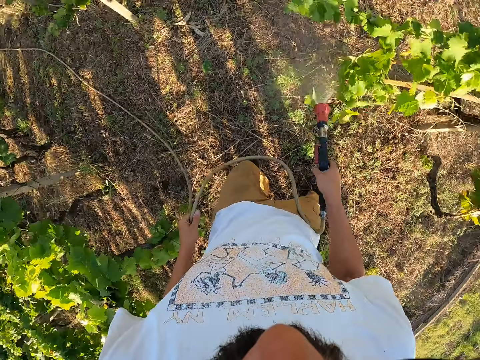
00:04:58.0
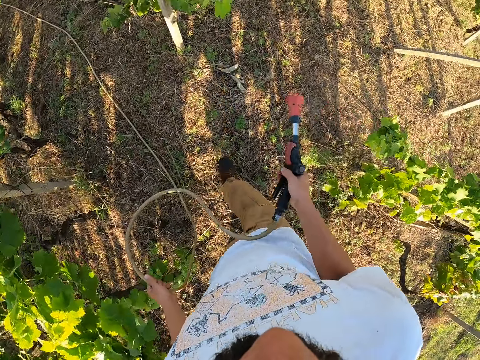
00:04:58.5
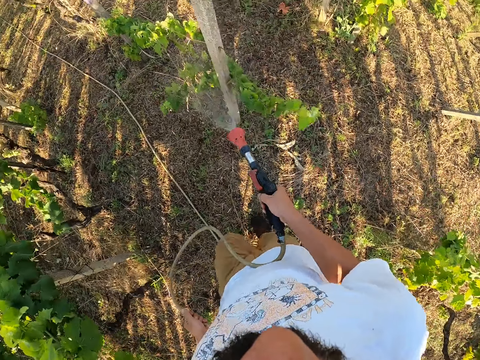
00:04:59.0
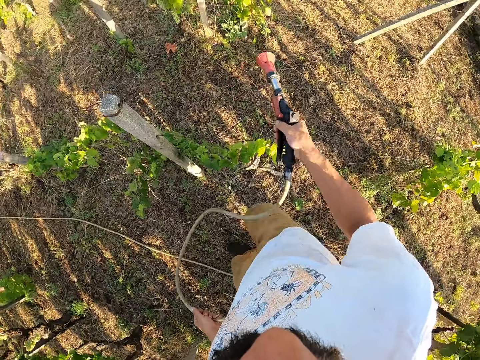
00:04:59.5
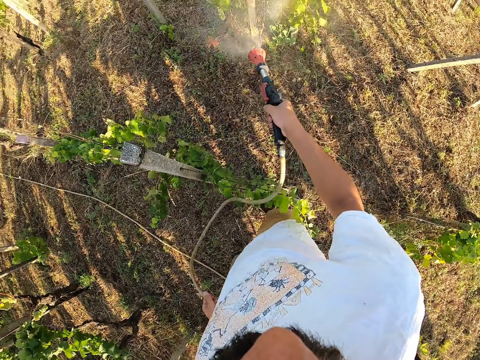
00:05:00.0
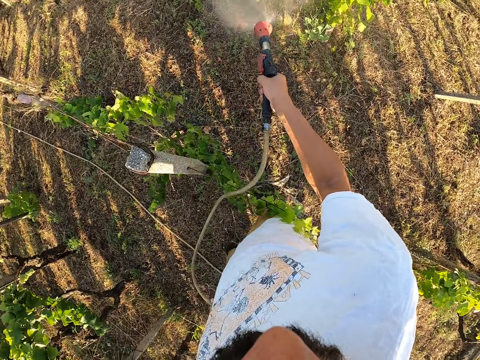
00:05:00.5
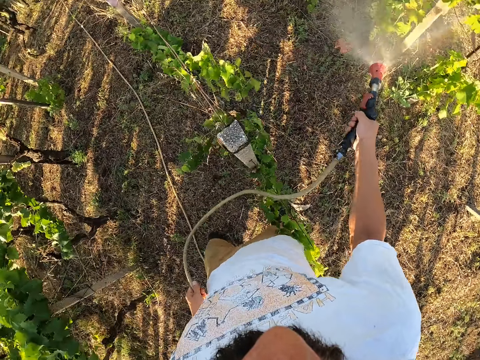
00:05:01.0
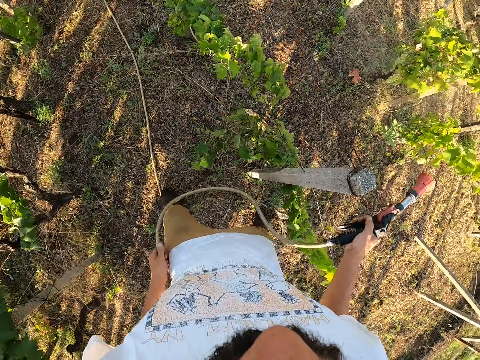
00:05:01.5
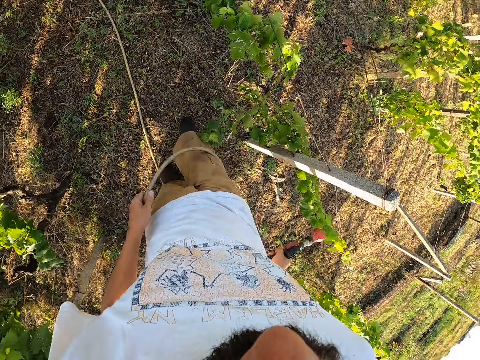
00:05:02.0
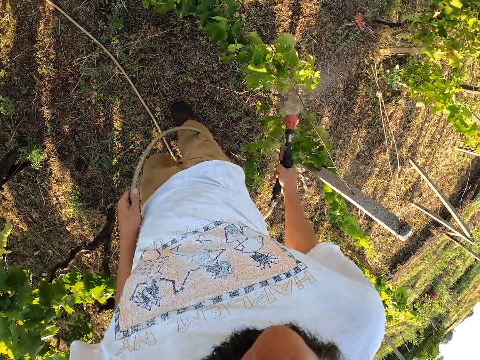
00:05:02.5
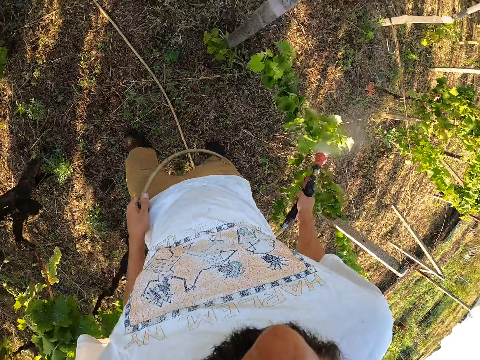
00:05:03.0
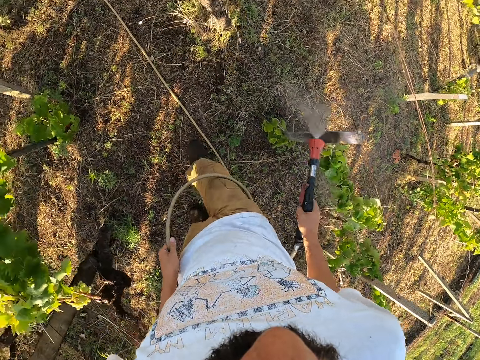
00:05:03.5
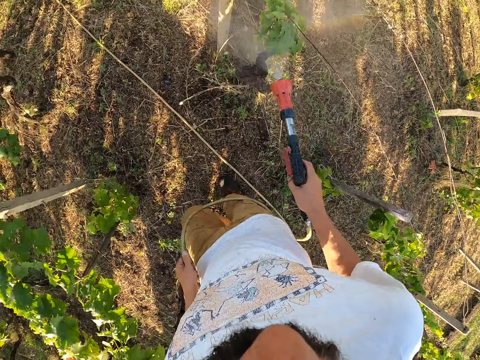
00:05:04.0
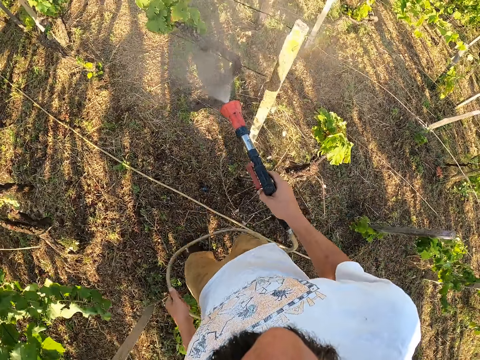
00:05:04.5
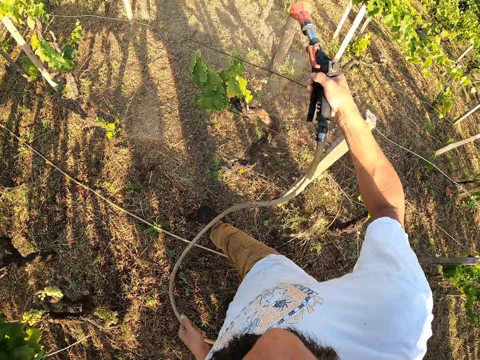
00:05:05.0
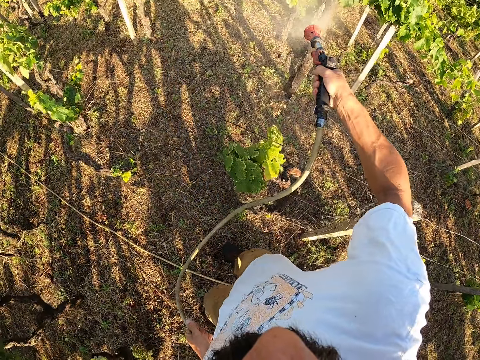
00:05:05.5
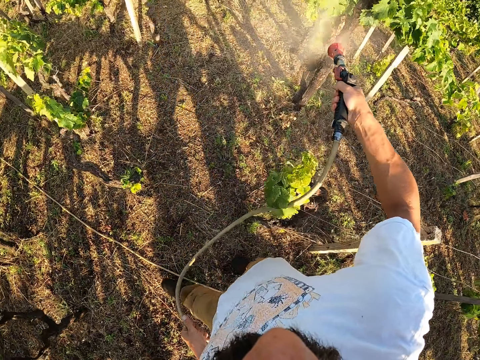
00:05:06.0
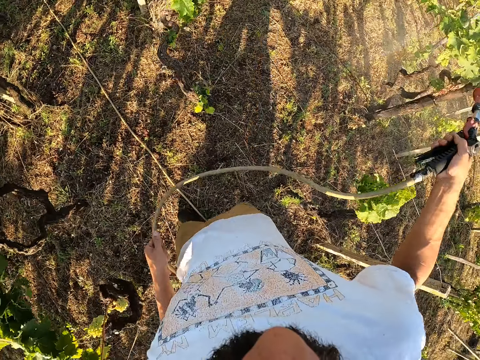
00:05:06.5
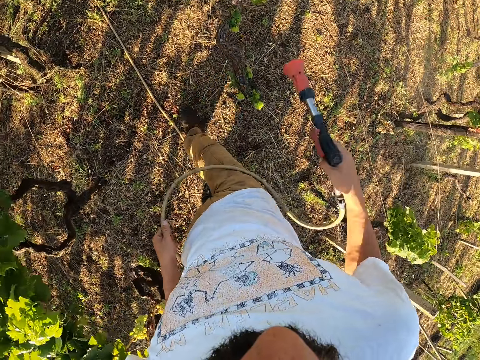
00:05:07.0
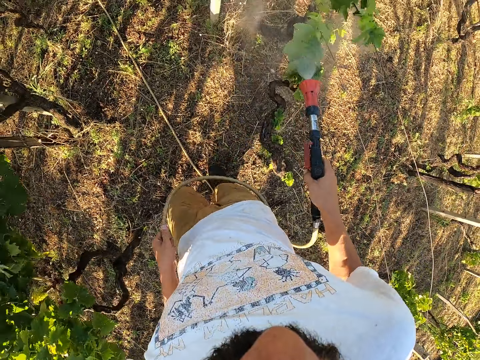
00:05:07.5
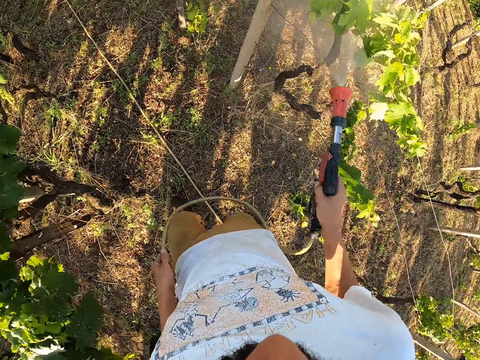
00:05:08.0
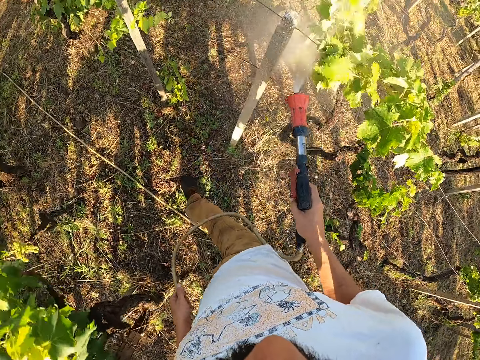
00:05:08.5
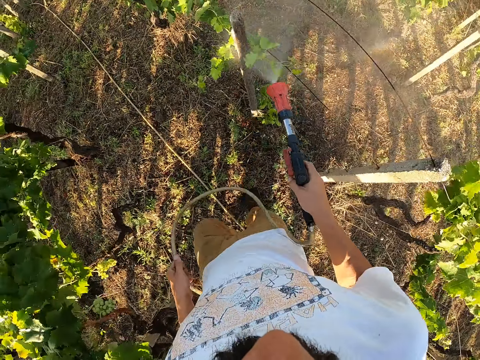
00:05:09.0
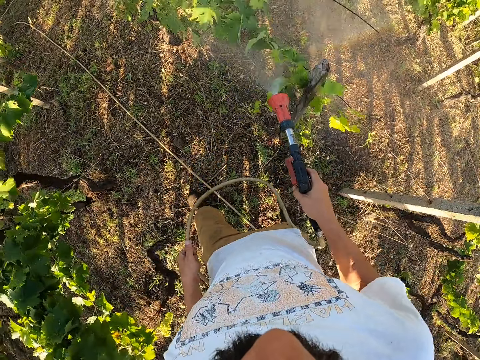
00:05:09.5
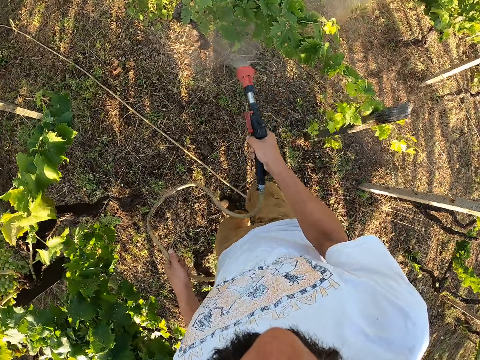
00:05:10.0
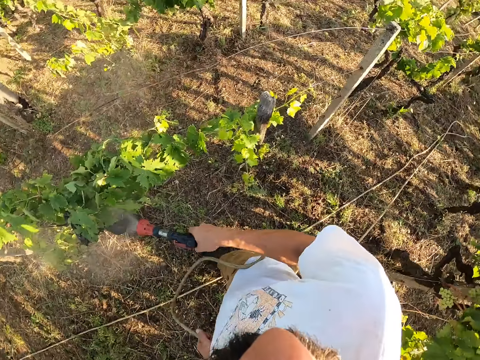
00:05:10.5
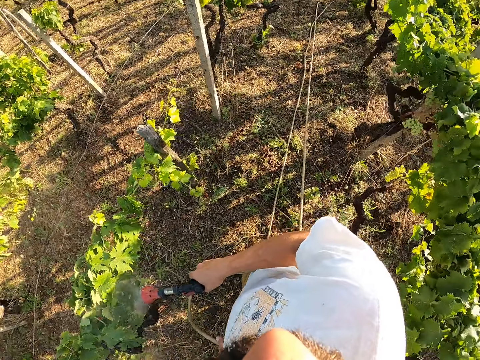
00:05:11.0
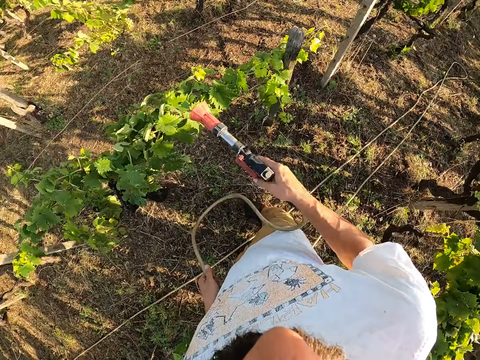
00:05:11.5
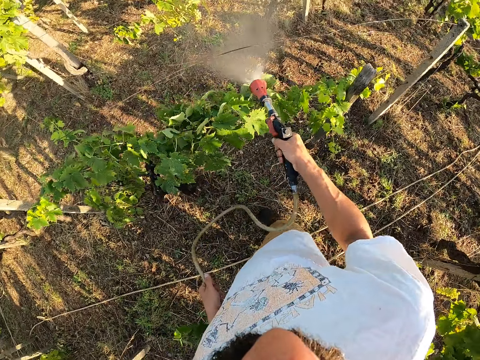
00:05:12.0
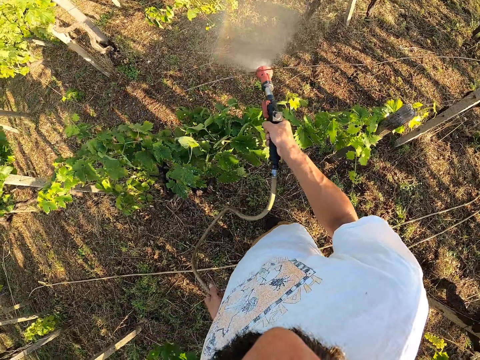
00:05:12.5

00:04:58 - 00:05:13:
The camera wearer stops spraying the liquid for a while. They spray the liquid with the hand sprayer.

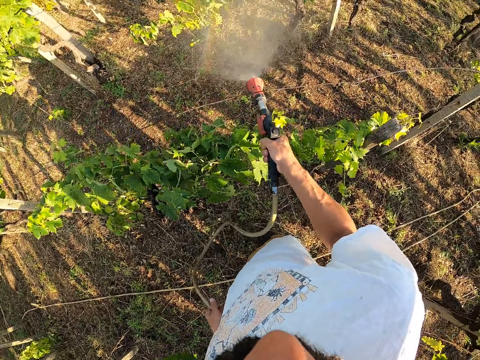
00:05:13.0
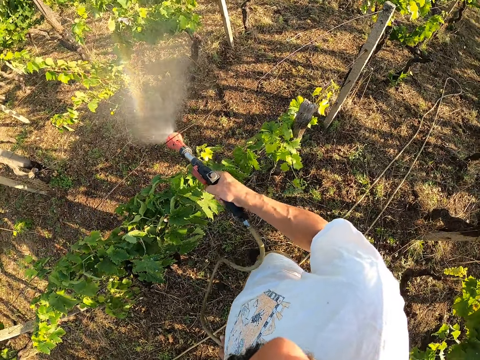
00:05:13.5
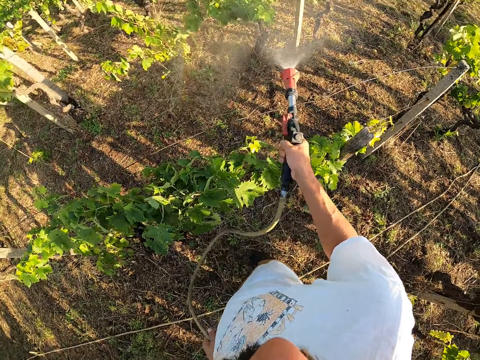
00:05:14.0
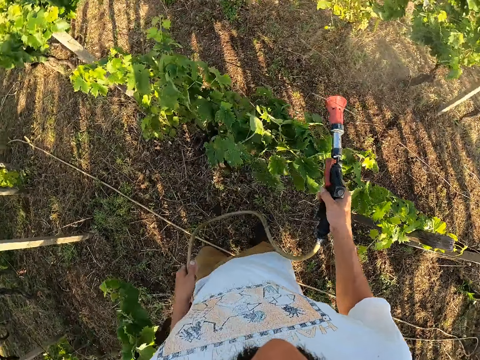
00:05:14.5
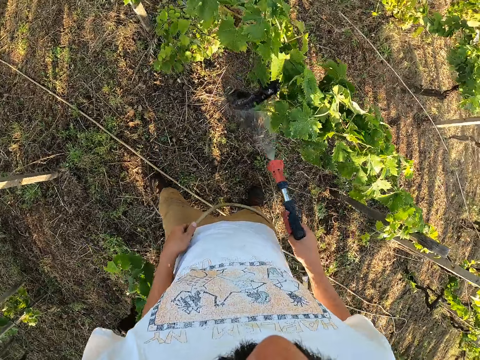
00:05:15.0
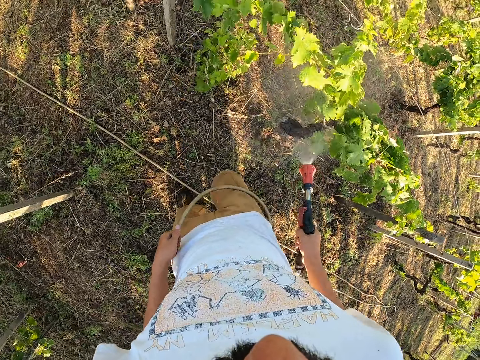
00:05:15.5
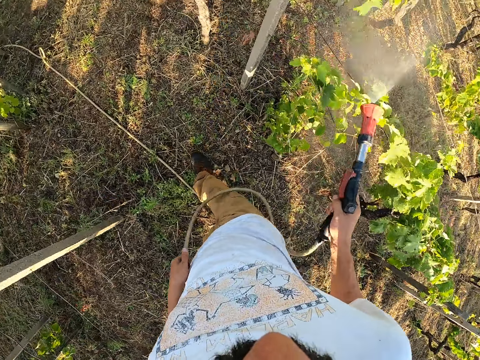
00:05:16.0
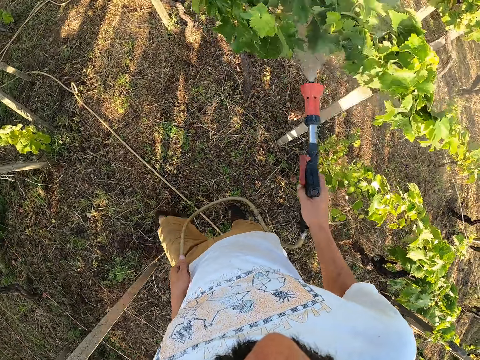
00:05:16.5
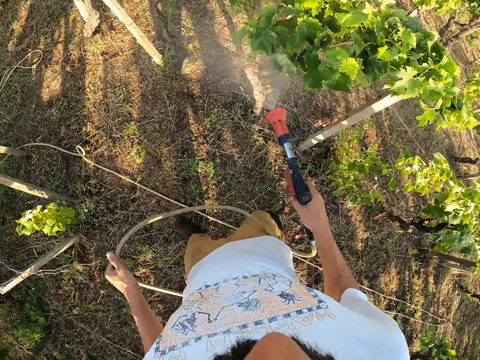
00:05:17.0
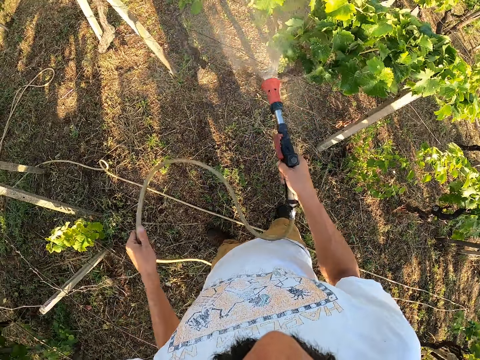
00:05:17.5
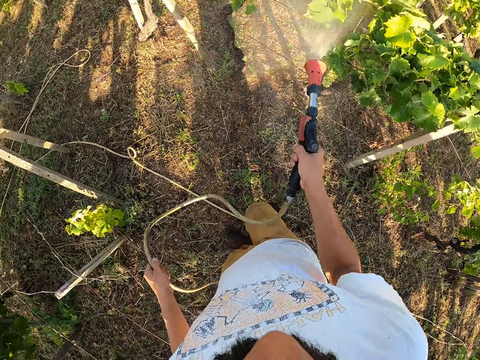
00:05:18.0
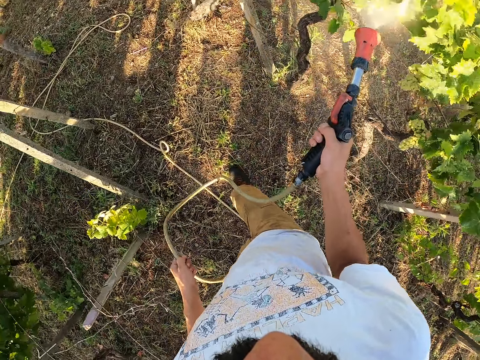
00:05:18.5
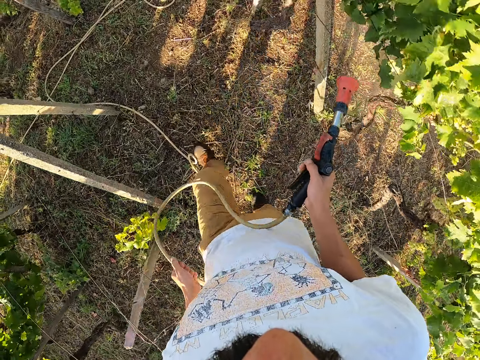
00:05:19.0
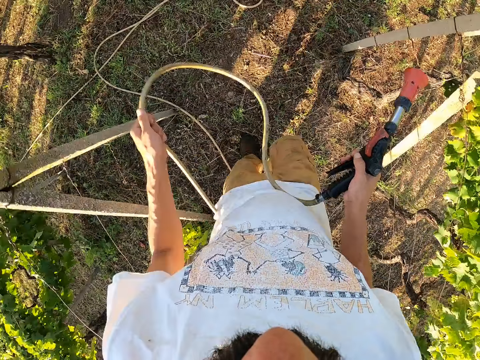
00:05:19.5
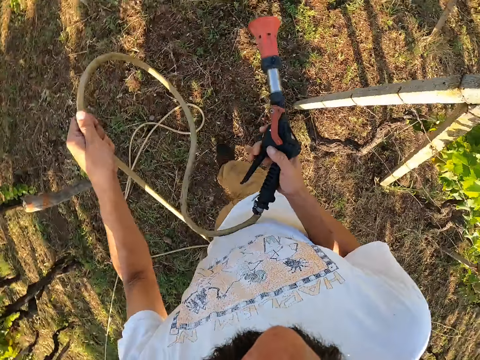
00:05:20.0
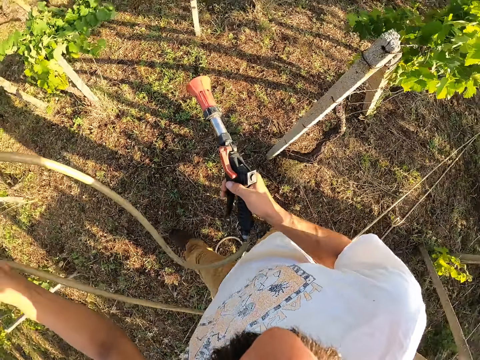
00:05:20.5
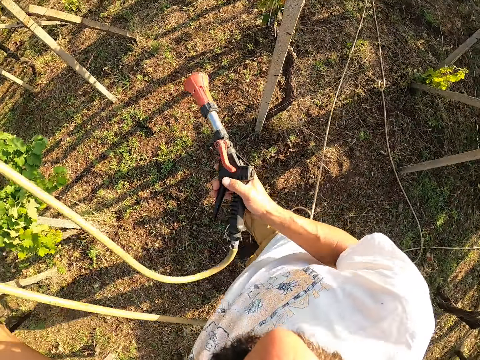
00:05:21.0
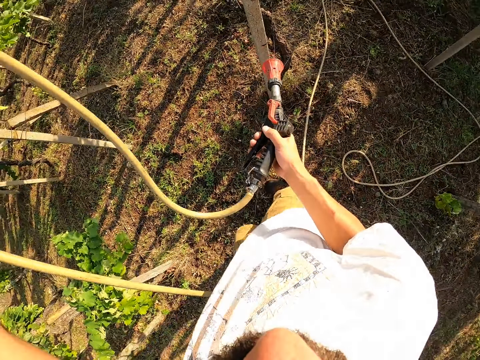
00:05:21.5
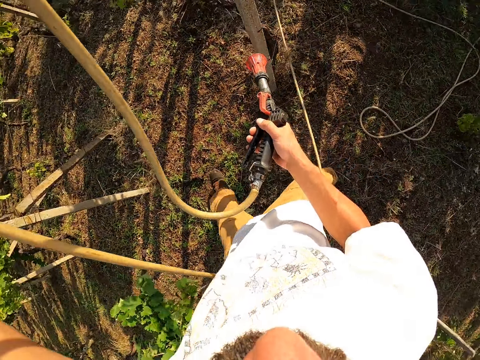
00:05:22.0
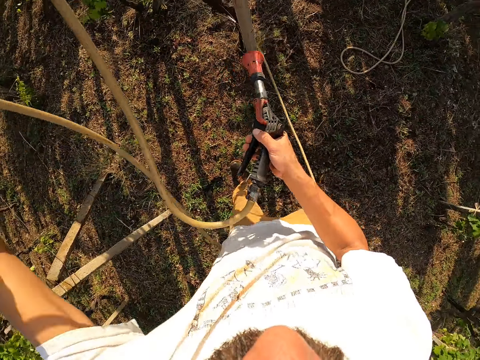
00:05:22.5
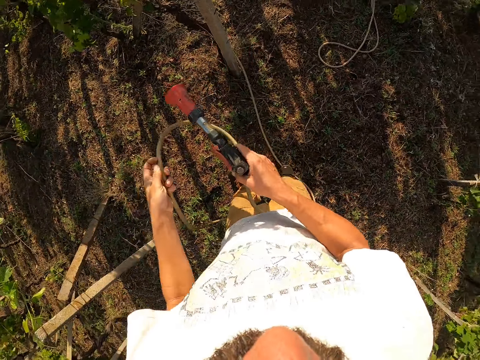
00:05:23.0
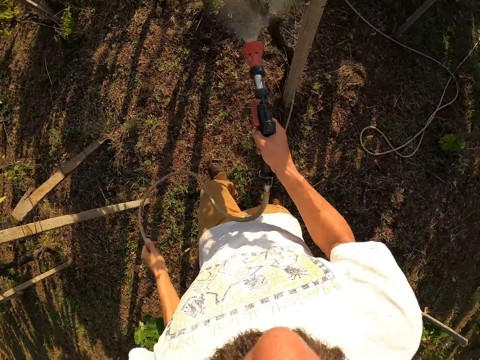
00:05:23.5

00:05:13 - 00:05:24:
The camera wearer stops spraying for a while. He walks around the garden. He raises his left hand with the hose in his hand. He sprays the liquid with the hand sprayer. He lowers his left hand with the hose in his hand.
